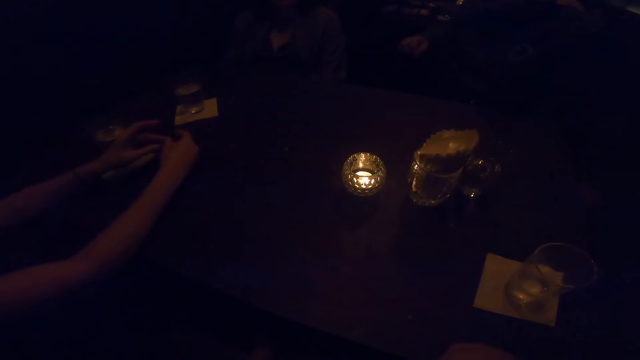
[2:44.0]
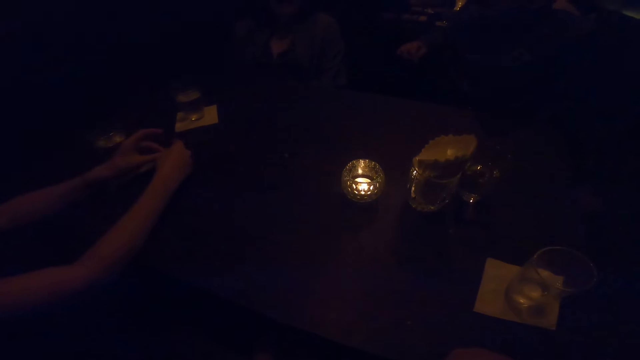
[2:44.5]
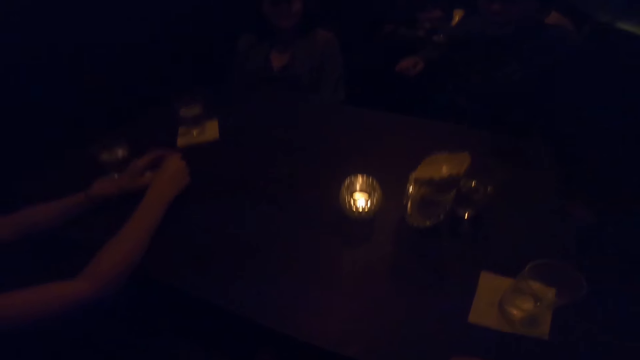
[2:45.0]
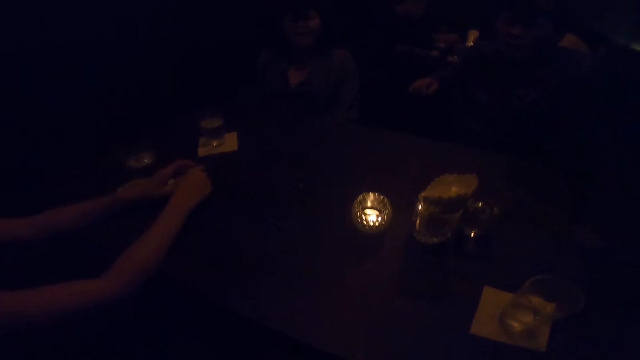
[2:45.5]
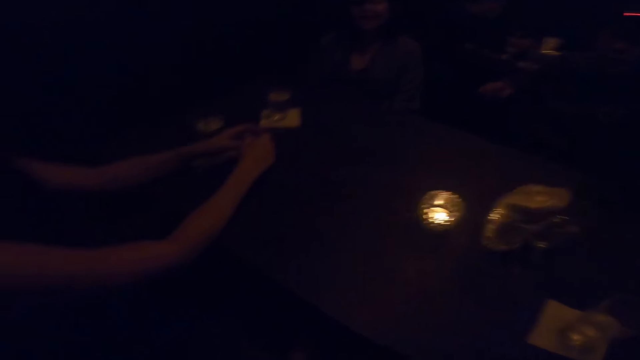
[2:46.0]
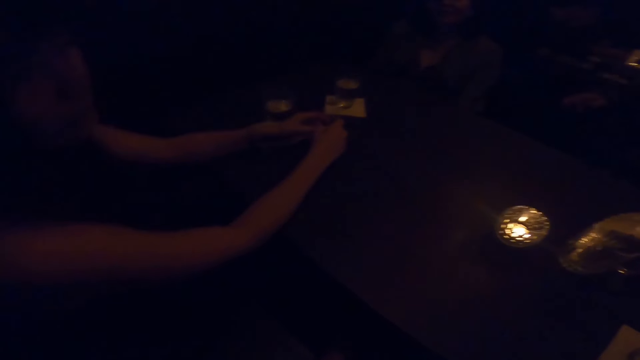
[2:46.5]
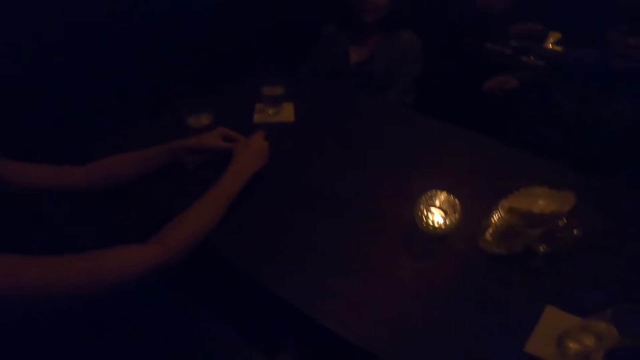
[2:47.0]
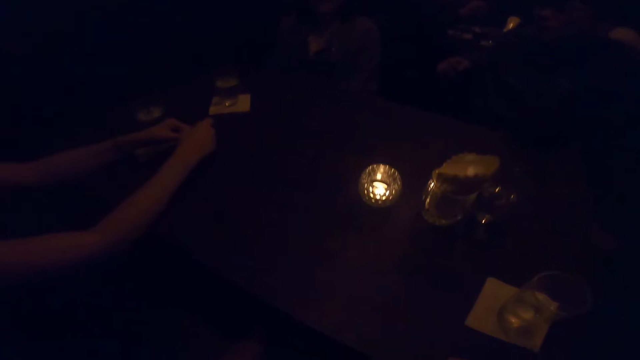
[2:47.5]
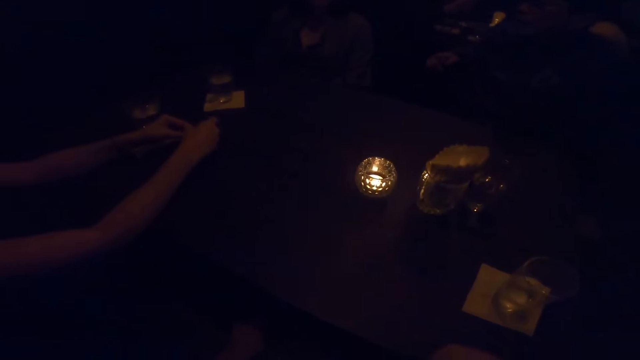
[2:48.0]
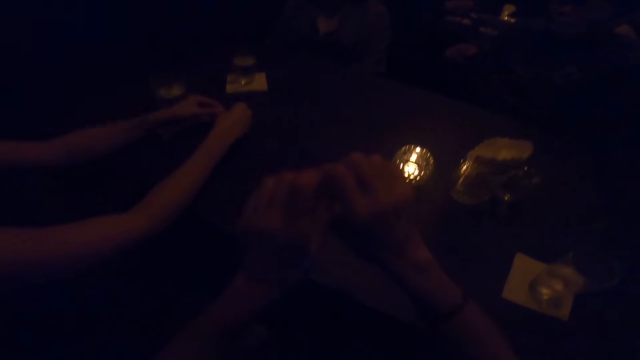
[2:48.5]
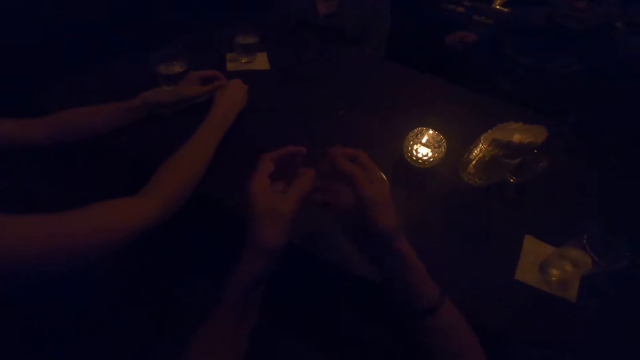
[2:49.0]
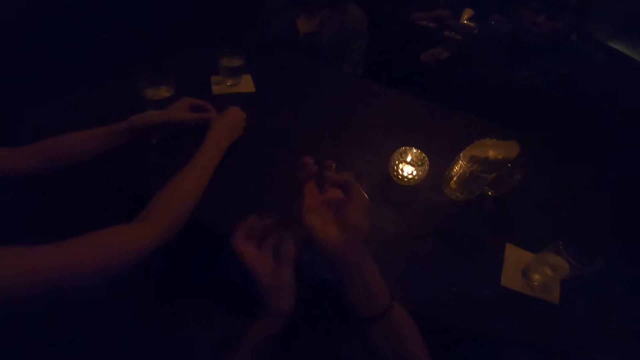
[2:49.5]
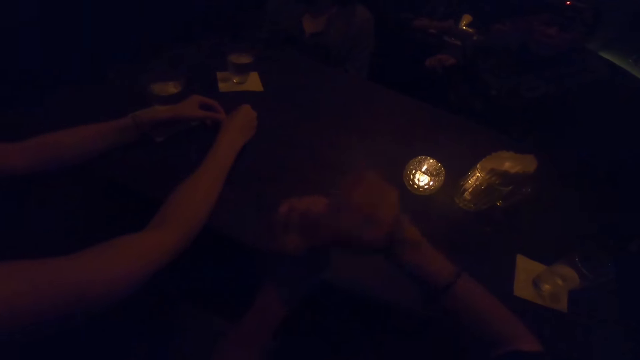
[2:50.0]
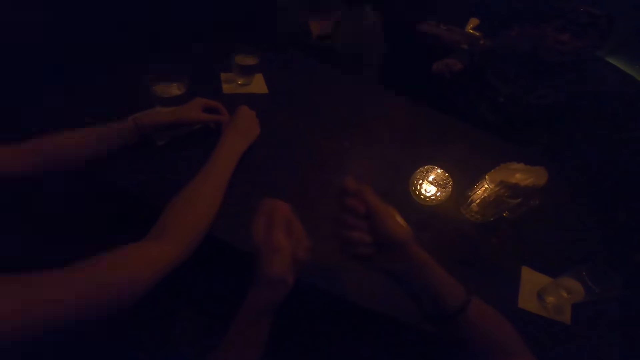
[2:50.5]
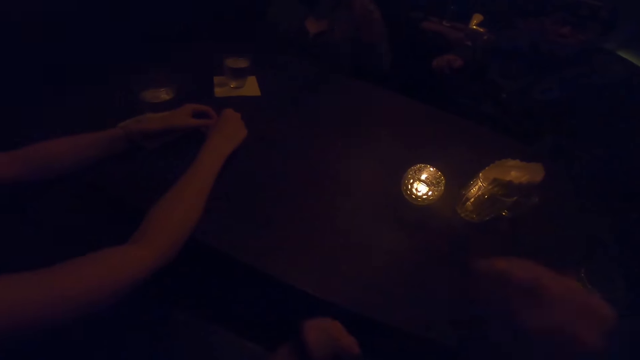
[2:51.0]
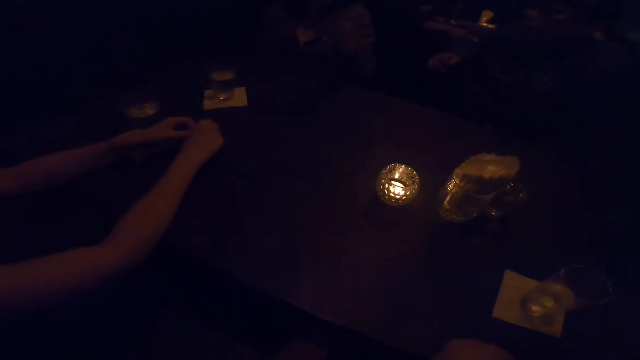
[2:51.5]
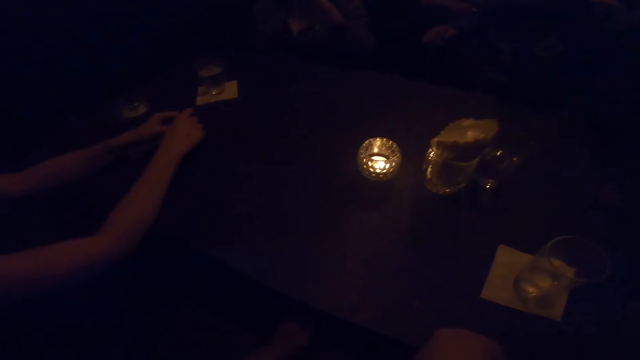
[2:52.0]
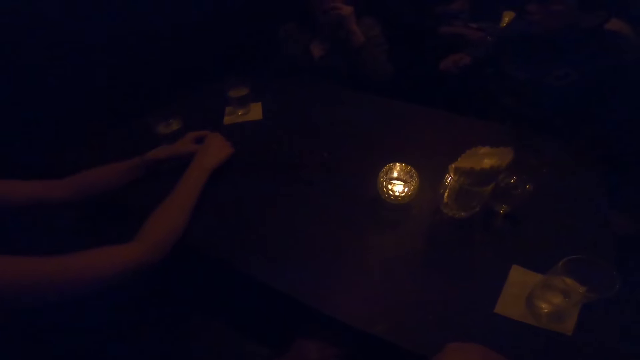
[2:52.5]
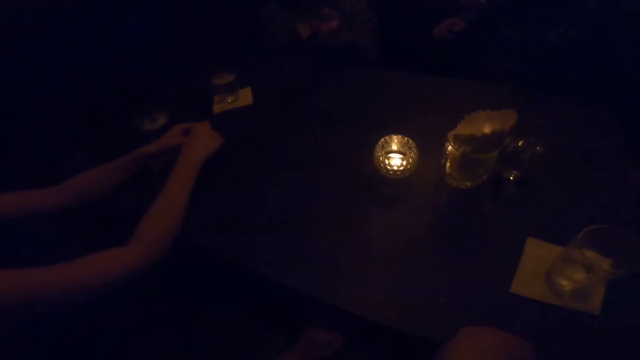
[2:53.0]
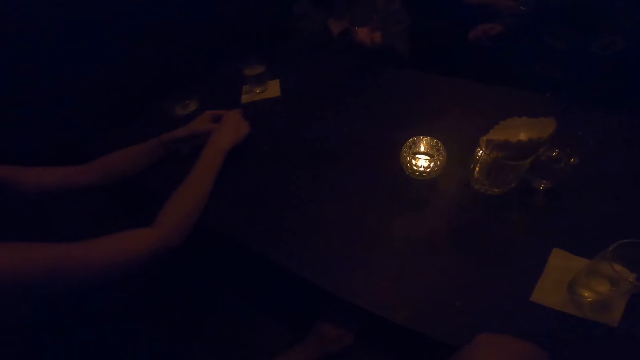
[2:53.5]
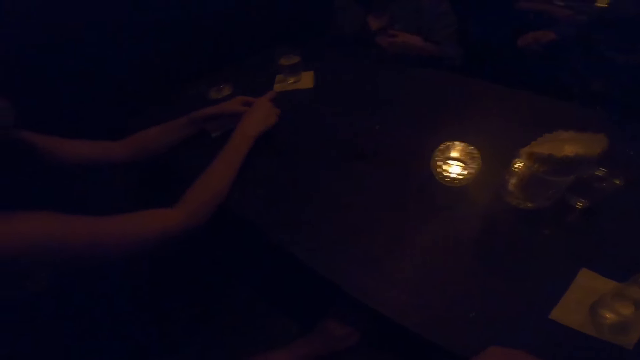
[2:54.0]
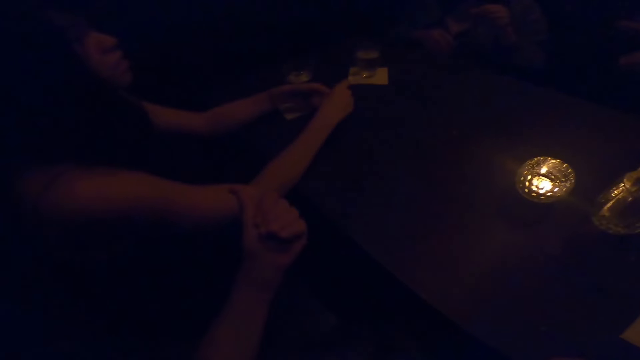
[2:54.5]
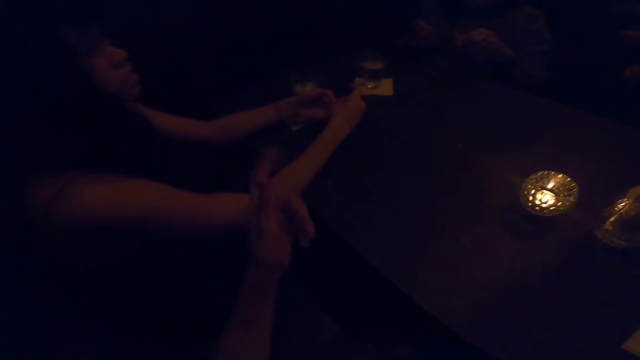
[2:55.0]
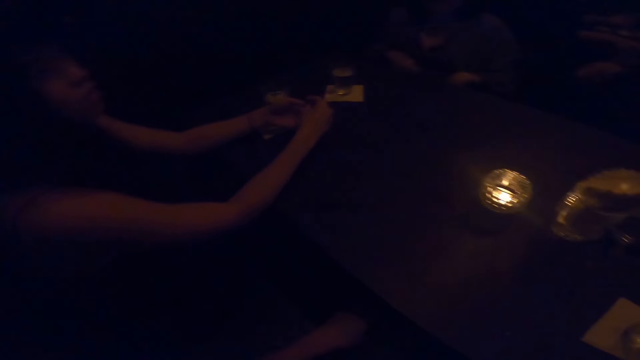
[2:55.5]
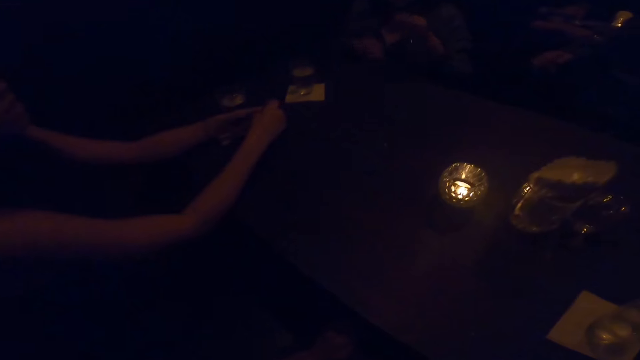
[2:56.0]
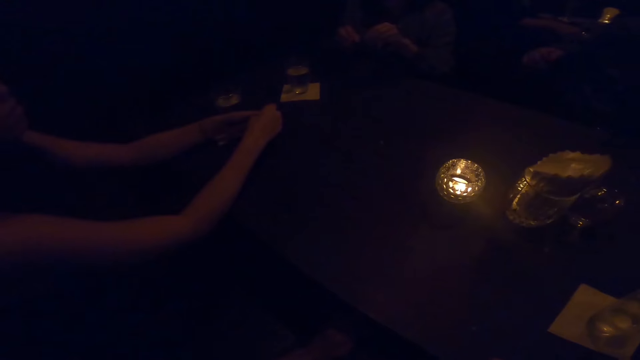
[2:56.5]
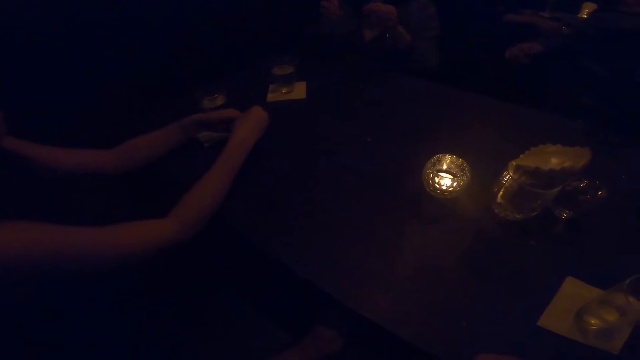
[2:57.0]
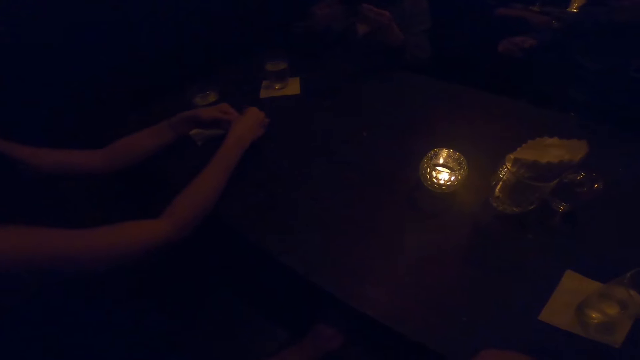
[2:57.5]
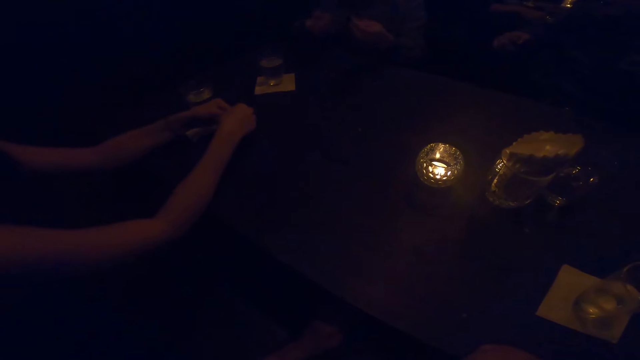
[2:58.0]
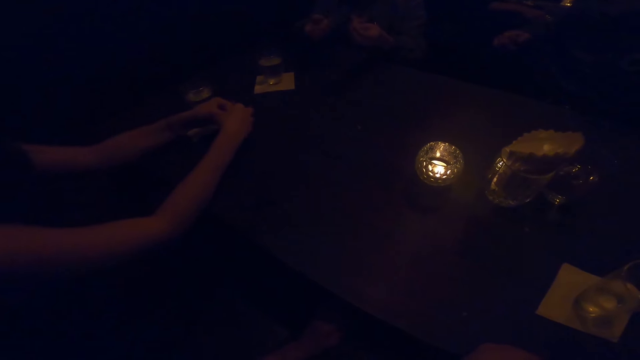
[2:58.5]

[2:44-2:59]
The camera wearer gesticulates with both hands in the air. A woman gesticulates with both hands. The camera wearer points at a person. The woman sways a hand in the air.

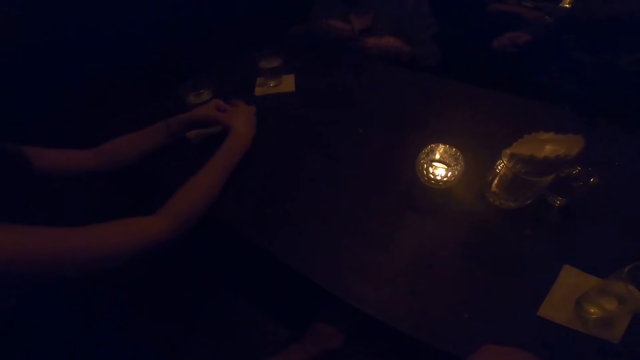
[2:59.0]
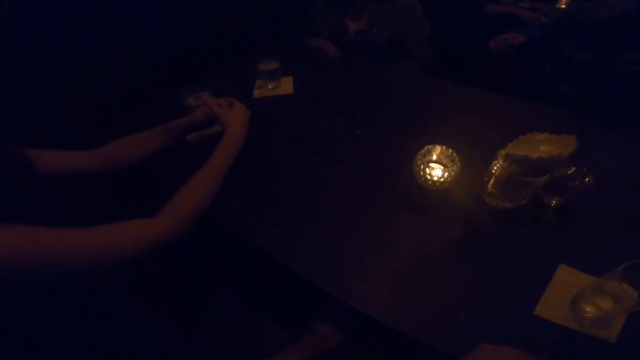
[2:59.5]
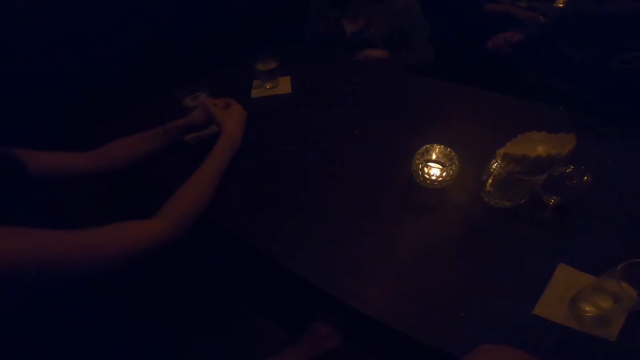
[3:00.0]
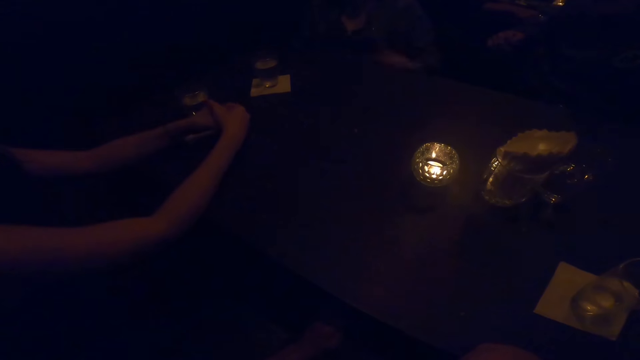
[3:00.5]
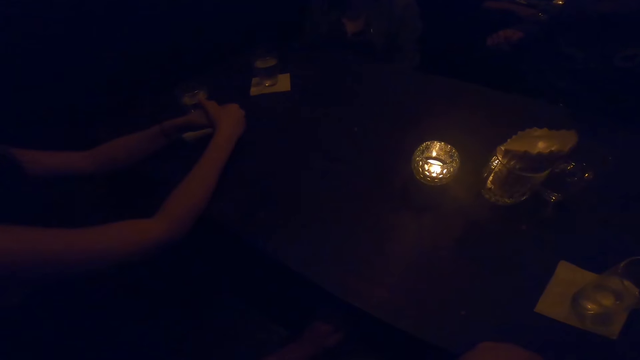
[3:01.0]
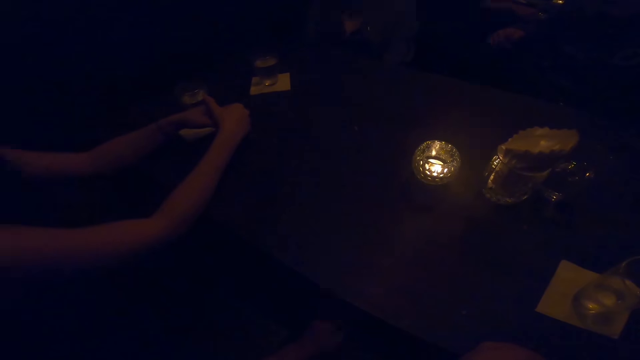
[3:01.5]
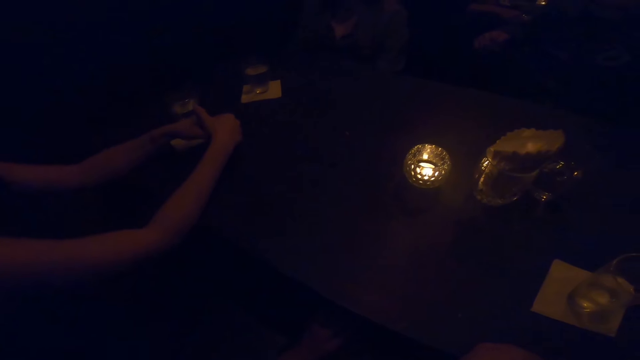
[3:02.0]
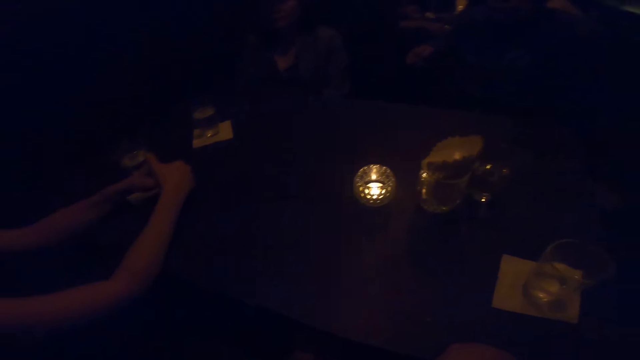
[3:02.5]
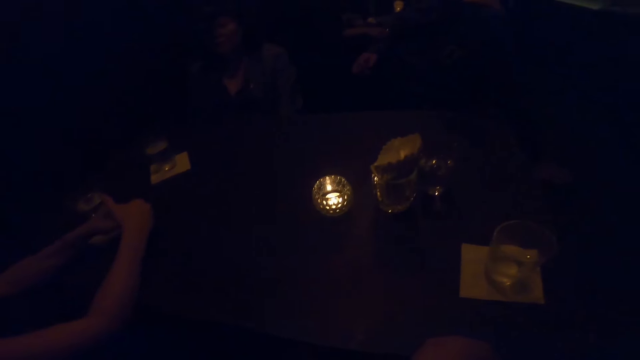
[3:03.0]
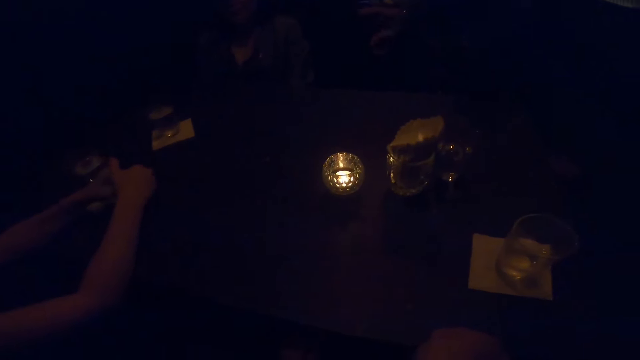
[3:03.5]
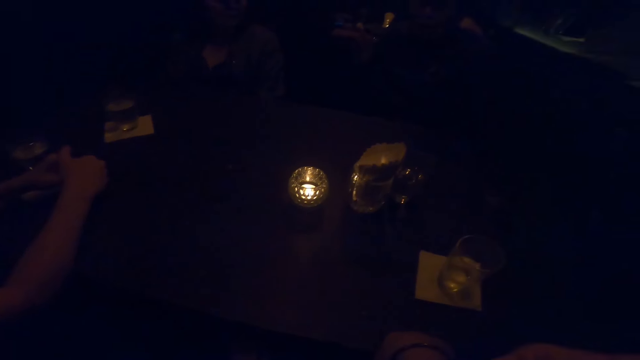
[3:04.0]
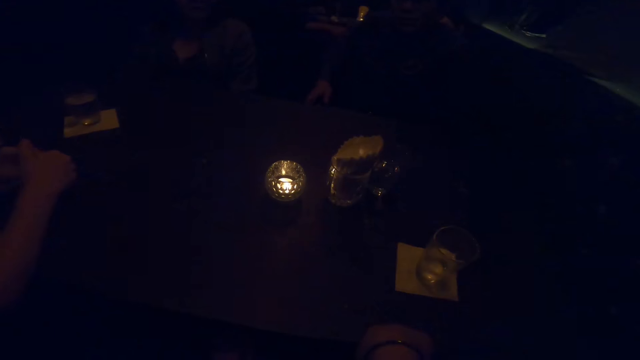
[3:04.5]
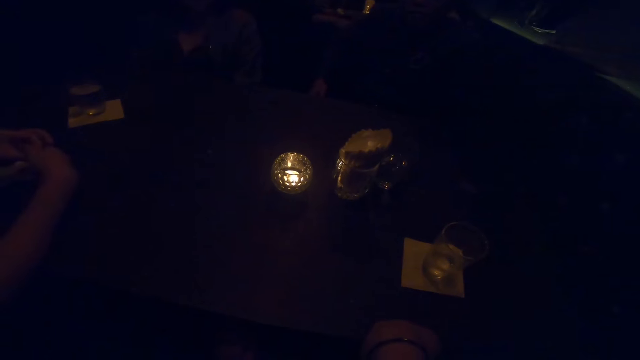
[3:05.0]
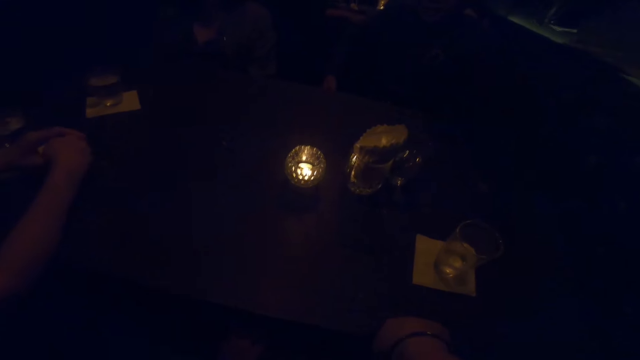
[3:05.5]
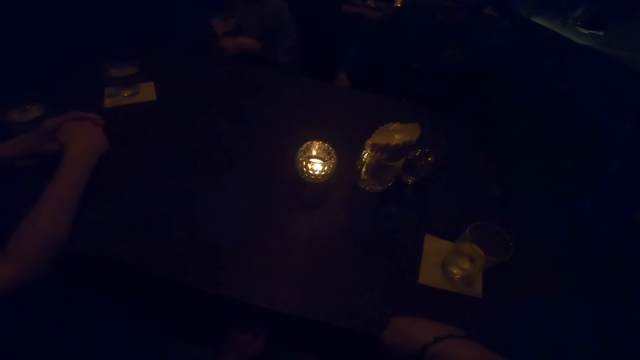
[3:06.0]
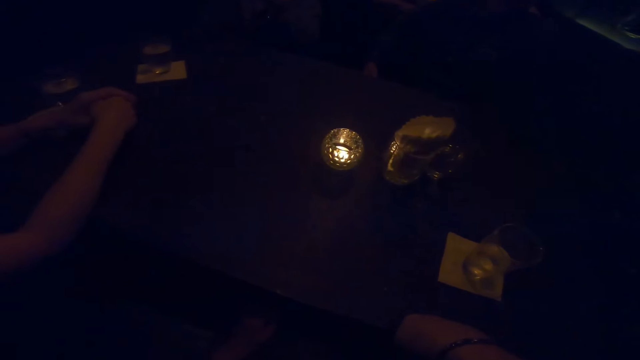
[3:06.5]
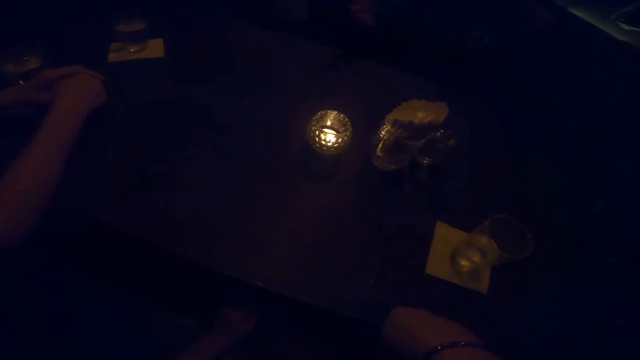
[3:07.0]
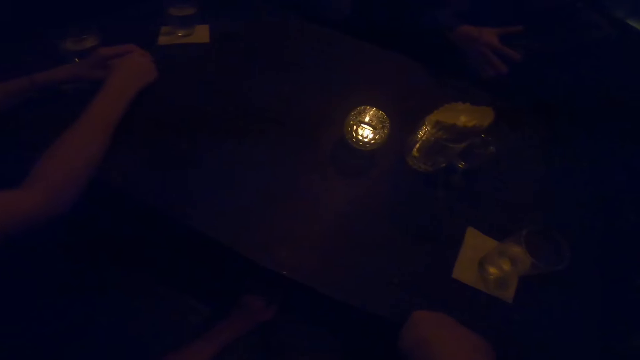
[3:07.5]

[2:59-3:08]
A person sways a hand in the air. Another person touches the face.
